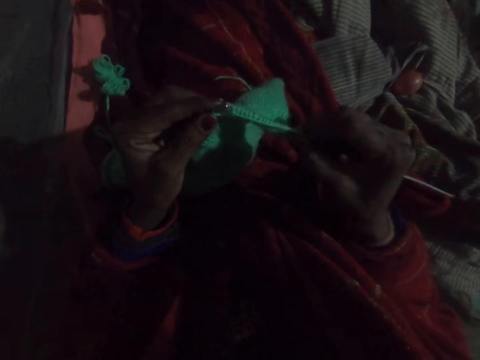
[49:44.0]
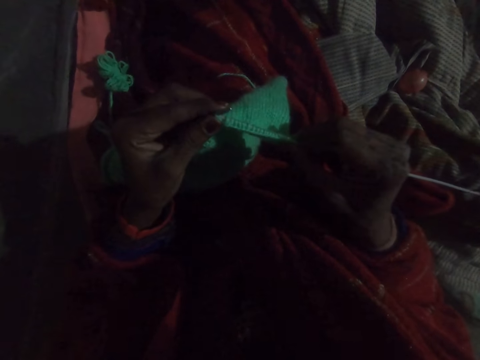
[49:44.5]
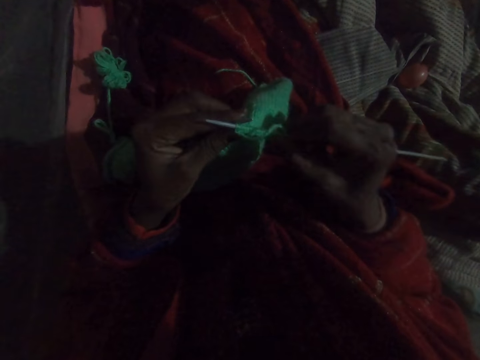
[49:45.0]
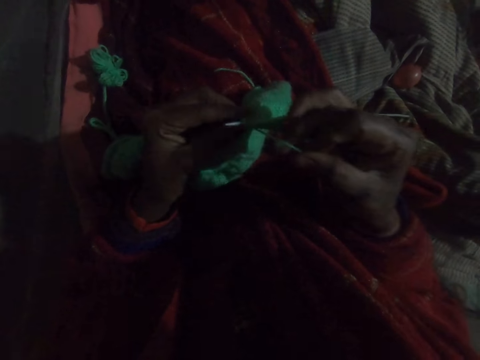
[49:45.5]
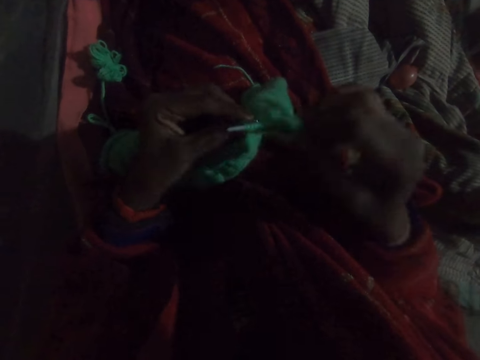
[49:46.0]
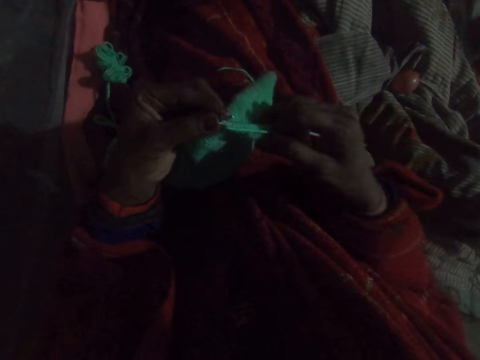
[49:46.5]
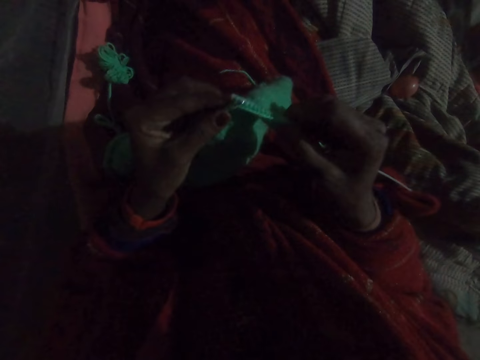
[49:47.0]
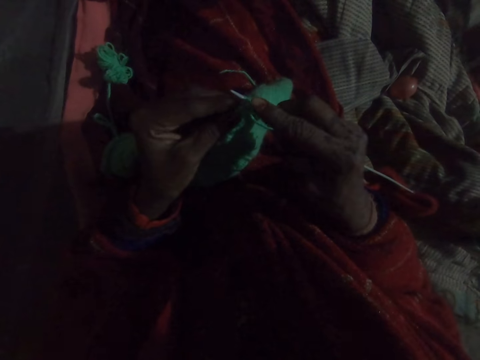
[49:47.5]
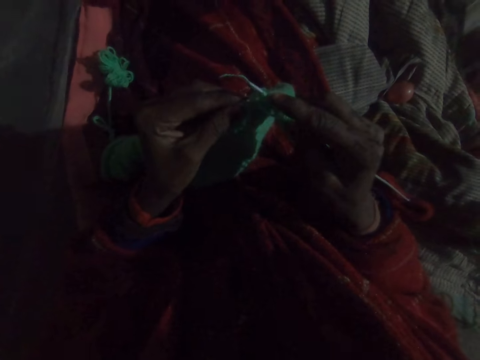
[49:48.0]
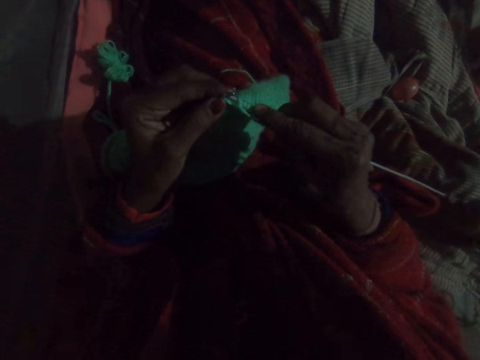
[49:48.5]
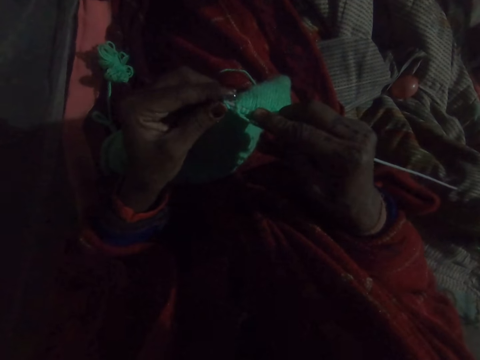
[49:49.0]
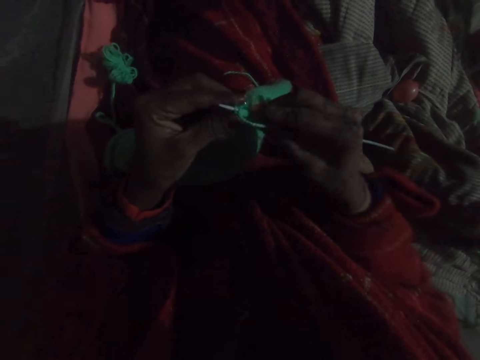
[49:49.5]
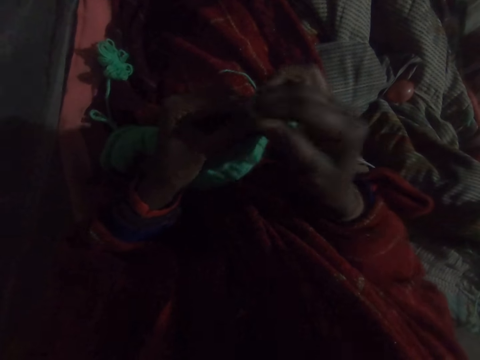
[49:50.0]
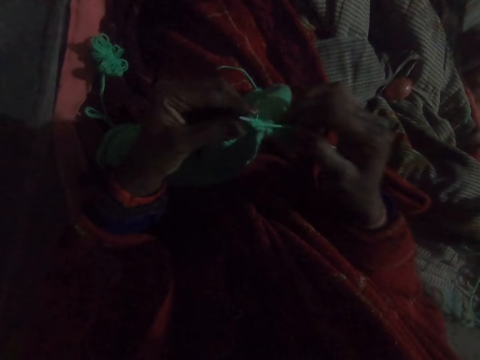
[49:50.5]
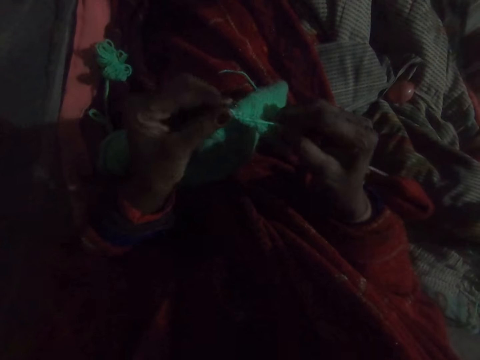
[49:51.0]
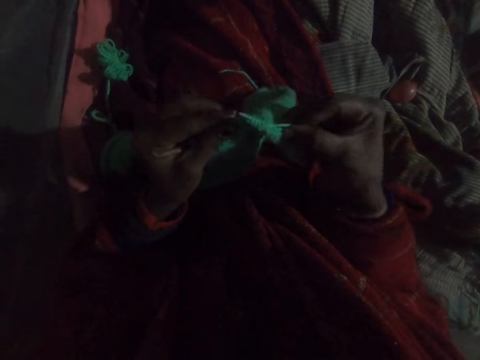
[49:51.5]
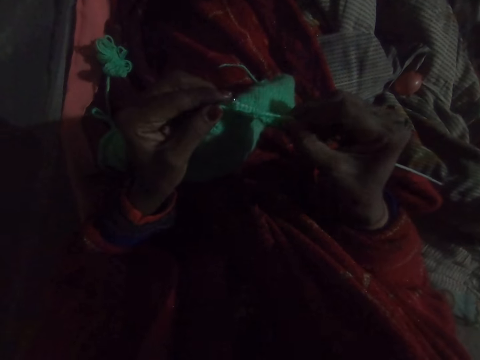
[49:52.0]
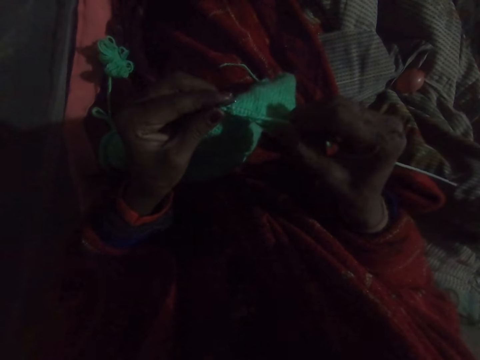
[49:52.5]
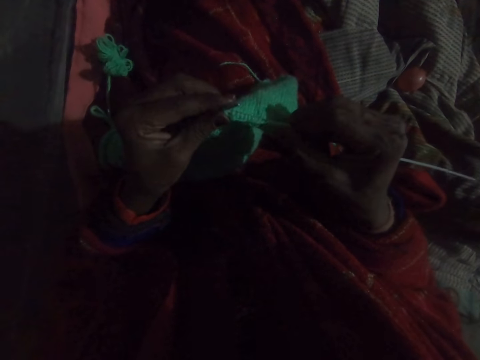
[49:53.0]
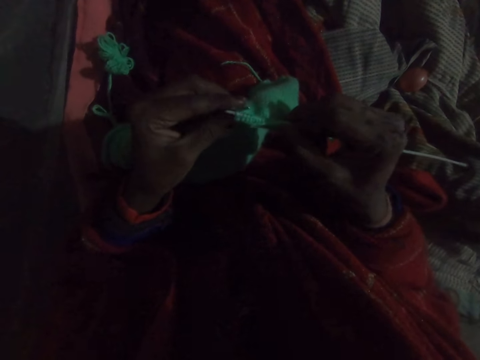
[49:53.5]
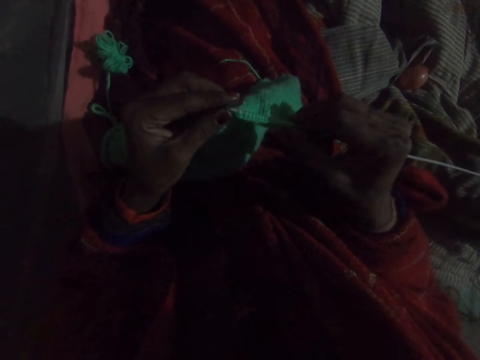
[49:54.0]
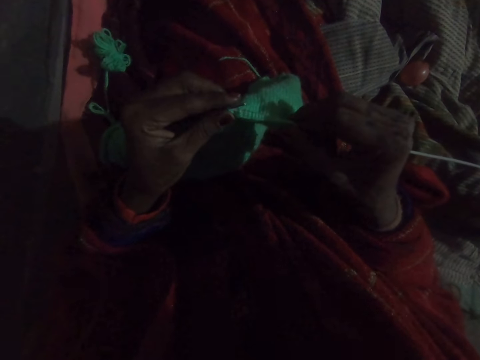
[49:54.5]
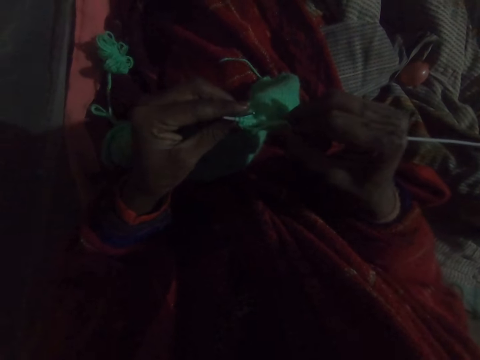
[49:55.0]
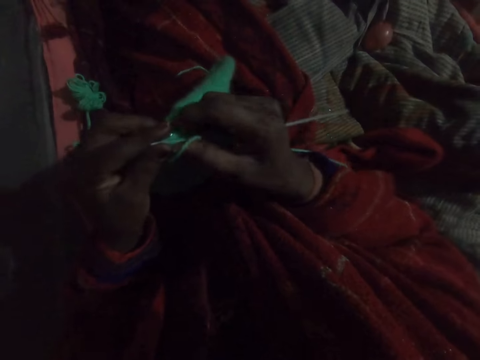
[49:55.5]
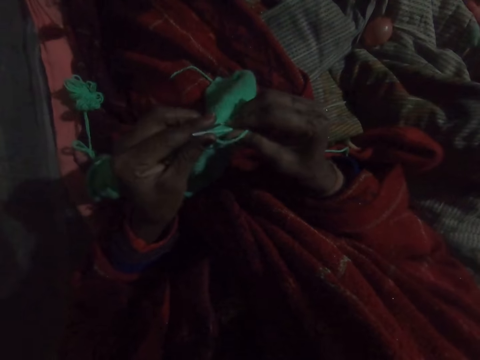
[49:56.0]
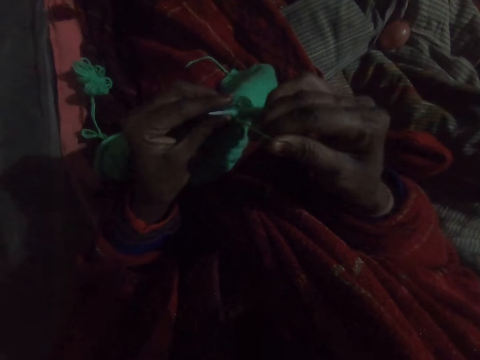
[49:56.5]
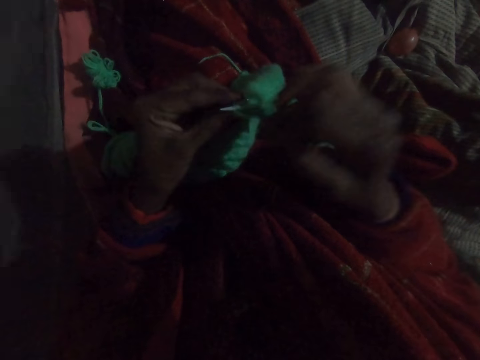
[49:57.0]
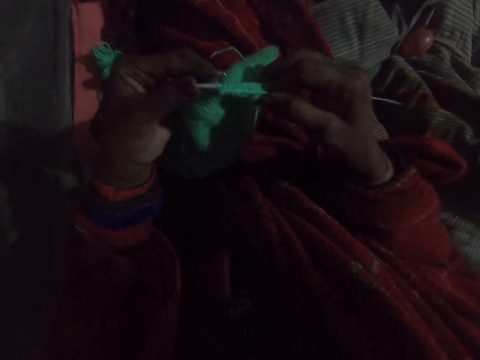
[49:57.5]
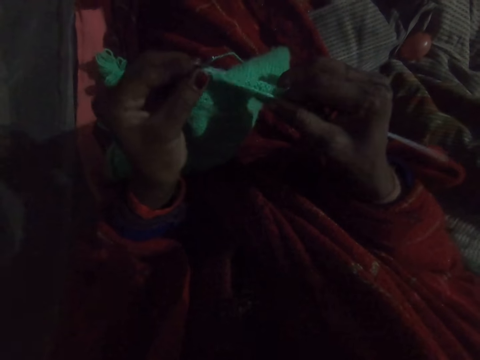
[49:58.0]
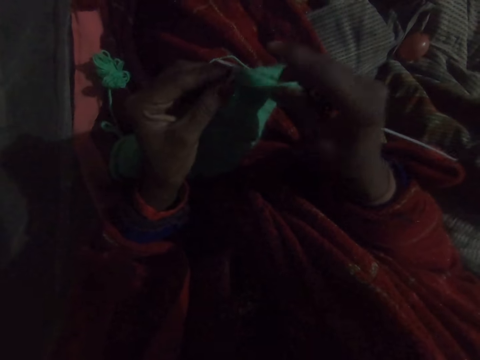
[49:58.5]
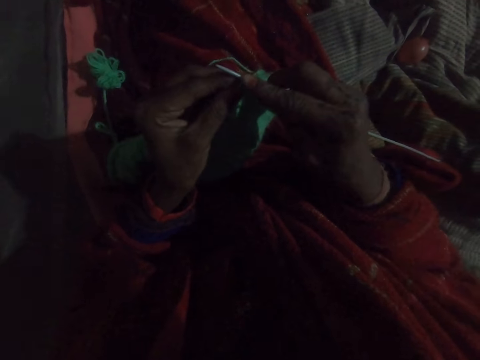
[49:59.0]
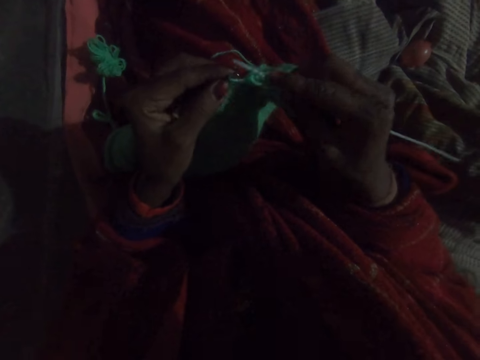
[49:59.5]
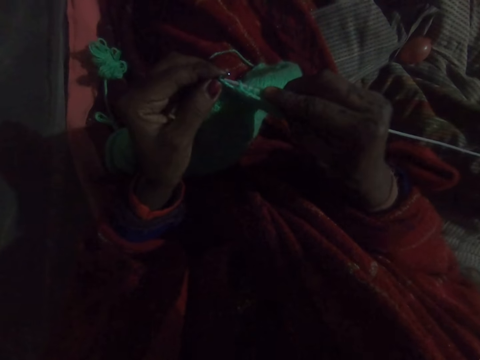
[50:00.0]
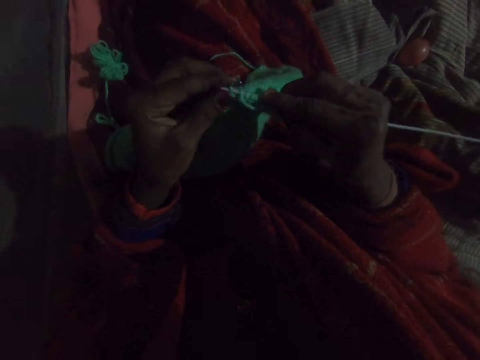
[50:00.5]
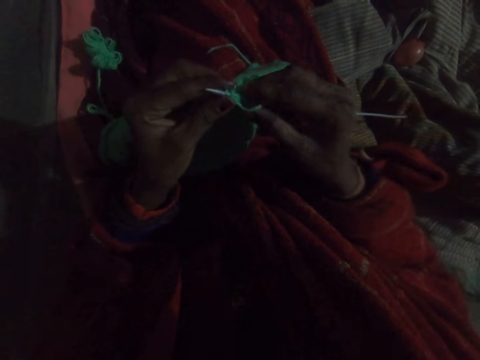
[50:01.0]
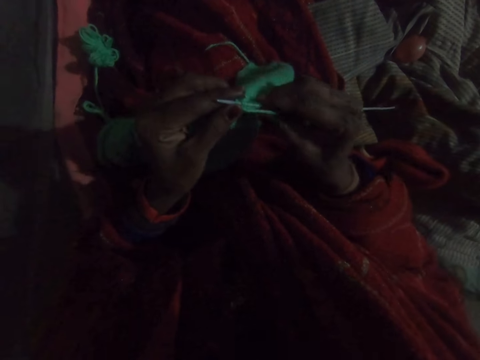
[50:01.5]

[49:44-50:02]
The camera wearer fixes yarn on a crochet hook. They knit a crochet. They fix yarn on the crochet hook. They knit the crochet. They fix yarn on the crochet hook. They knit the crochet.

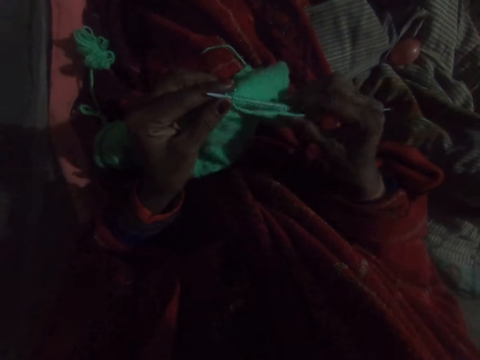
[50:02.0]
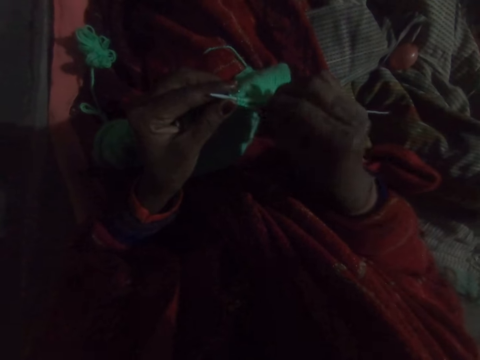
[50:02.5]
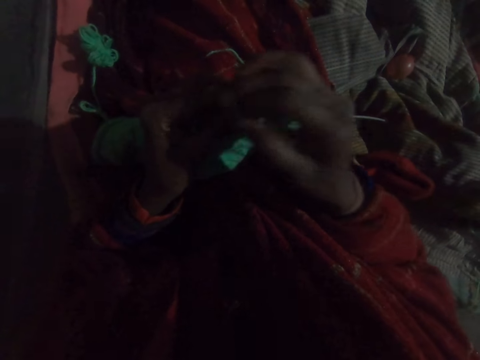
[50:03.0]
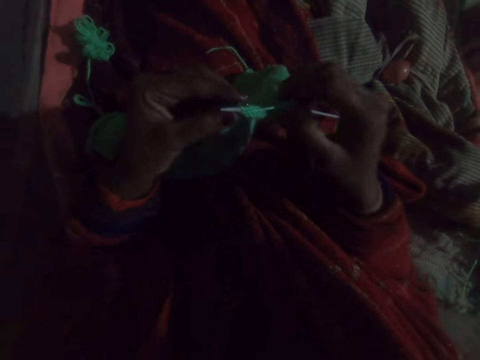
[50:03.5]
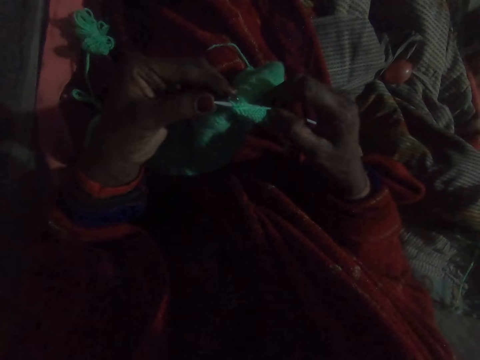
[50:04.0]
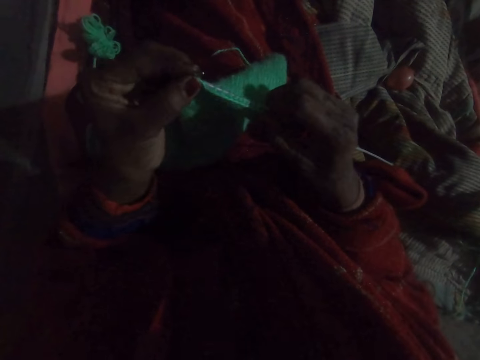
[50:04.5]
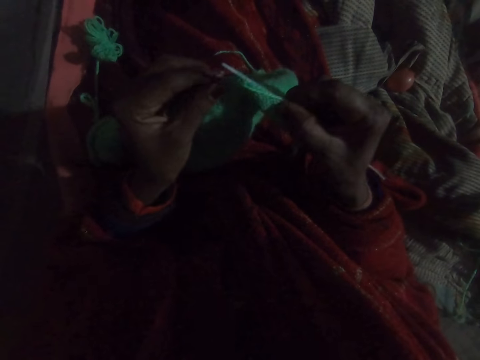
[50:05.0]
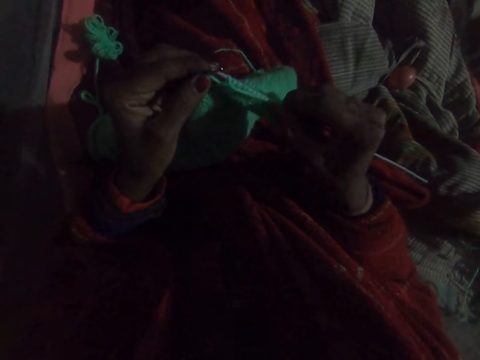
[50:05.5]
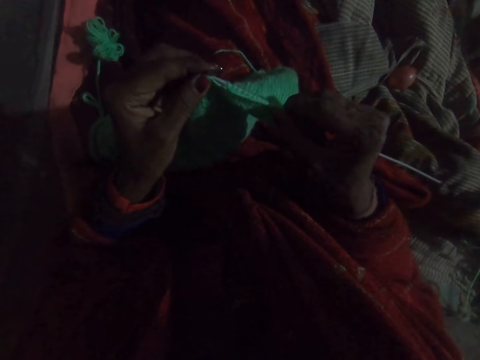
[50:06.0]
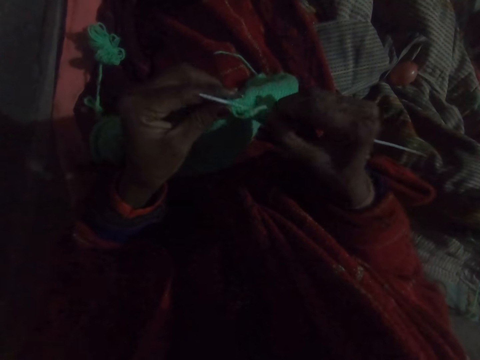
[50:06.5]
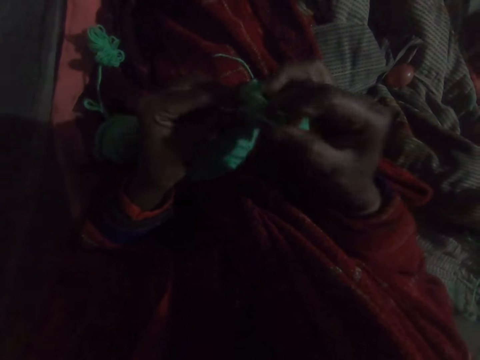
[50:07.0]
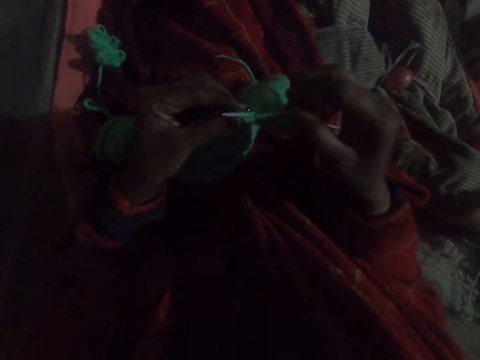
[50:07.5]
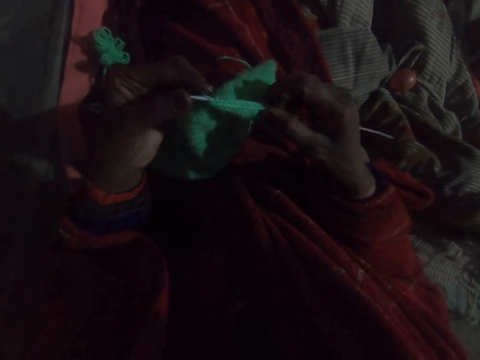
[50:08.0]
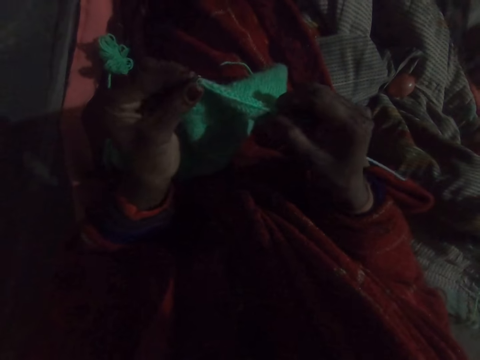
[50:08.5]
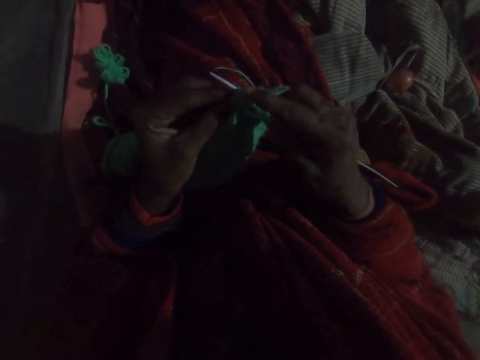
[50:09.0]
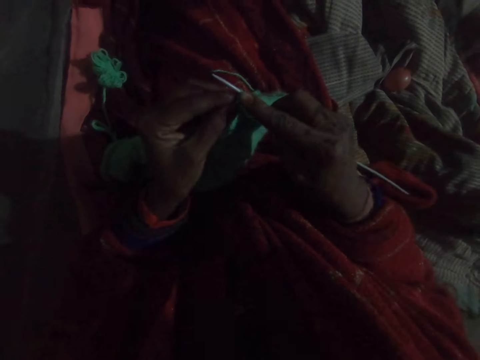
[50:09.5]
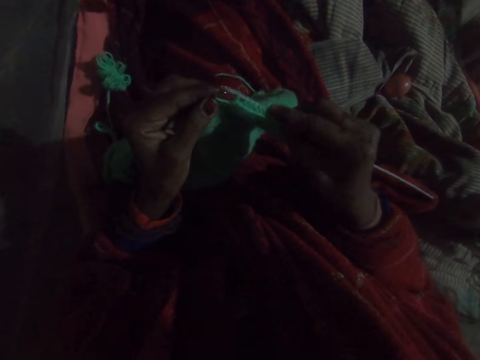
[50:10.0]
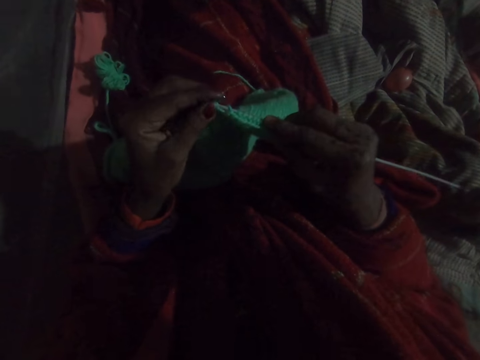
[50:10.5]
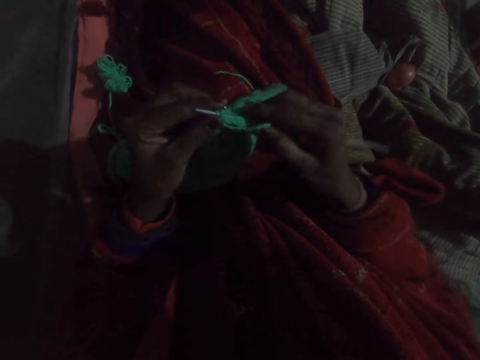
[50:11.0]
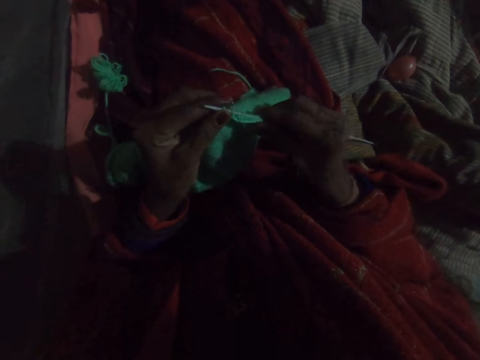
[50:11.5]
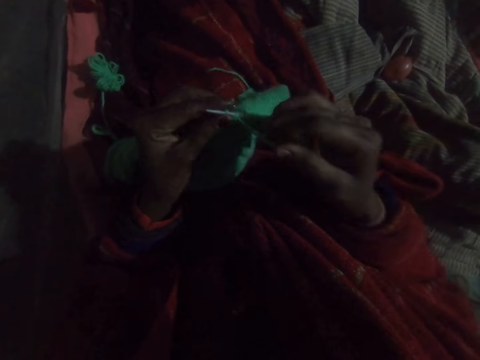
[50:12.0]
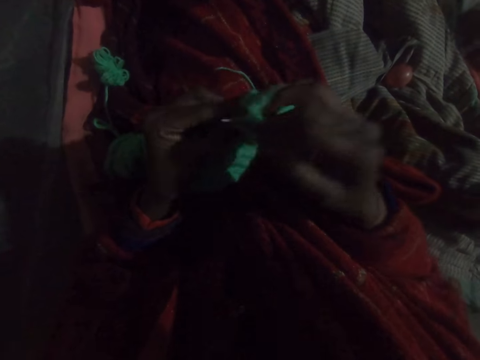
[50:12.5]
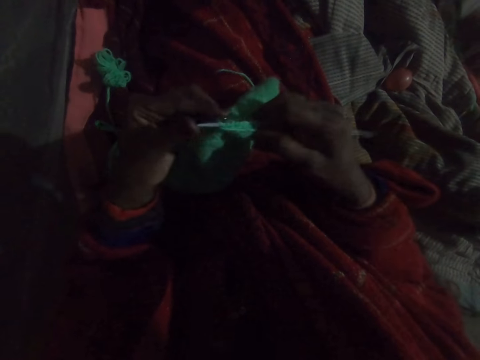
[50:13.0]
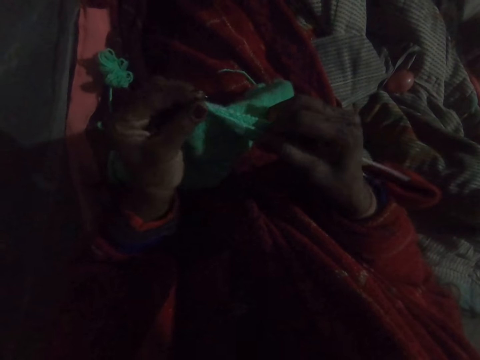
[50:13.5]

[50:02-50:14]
The camera wearer fixes yarn on a crochet hook. They knit a crochet. They fix yarn on the crochet hook. They knit the crochet. They fix yarn on the crochet hook.
